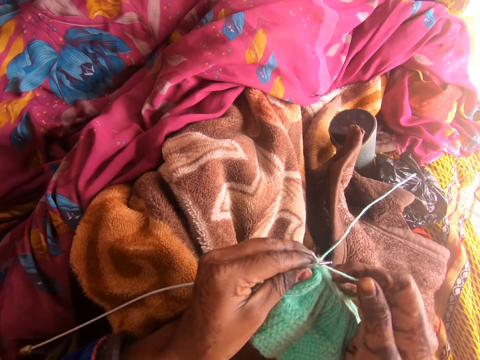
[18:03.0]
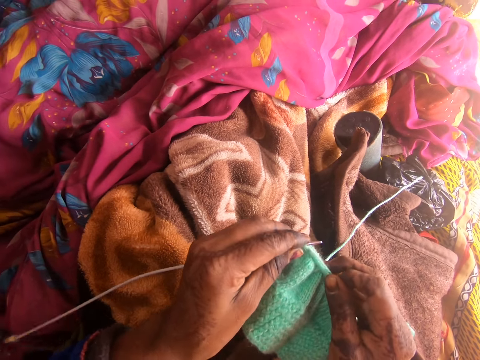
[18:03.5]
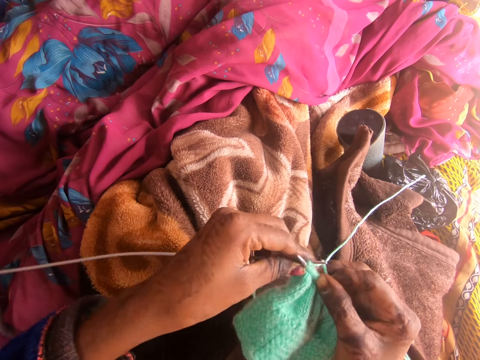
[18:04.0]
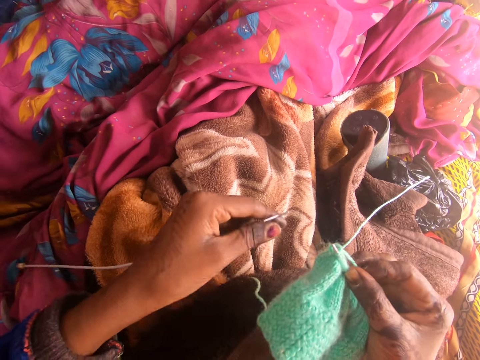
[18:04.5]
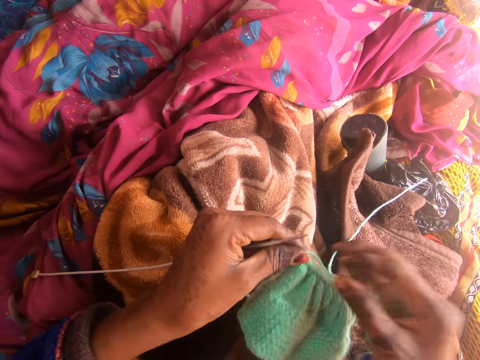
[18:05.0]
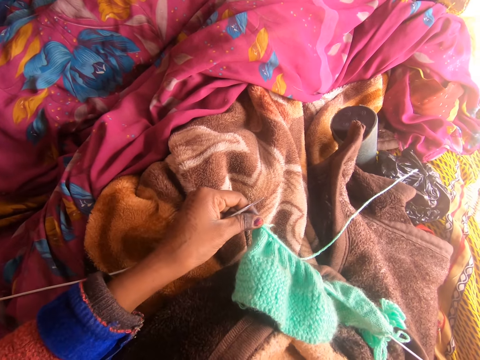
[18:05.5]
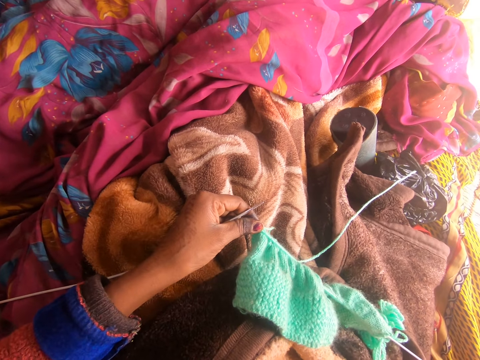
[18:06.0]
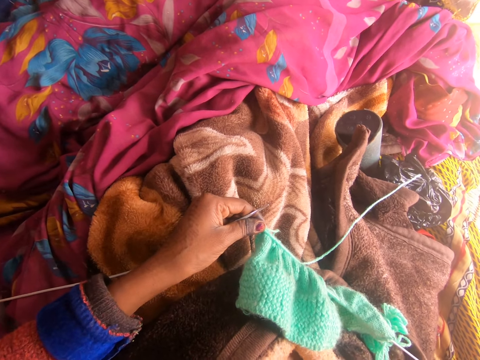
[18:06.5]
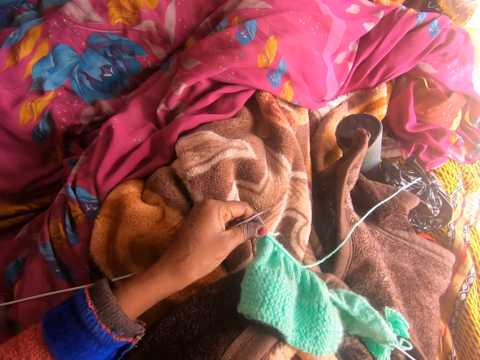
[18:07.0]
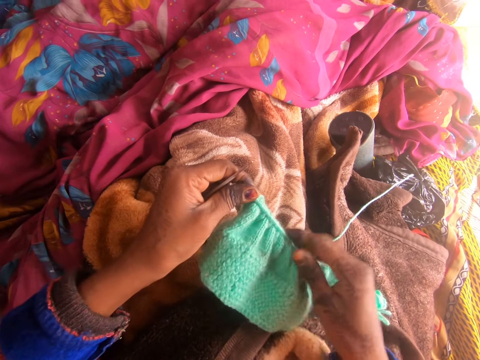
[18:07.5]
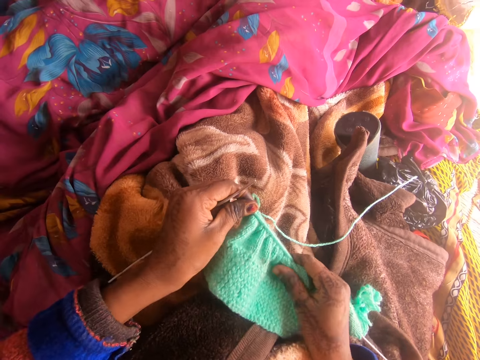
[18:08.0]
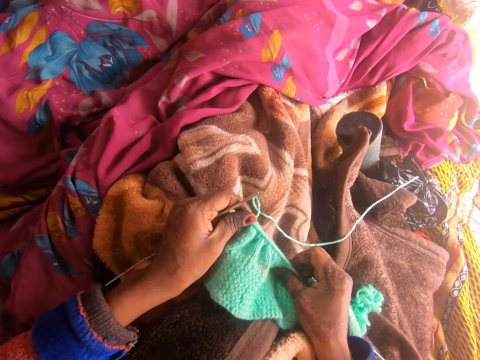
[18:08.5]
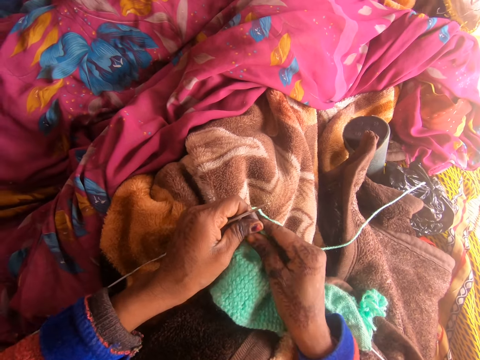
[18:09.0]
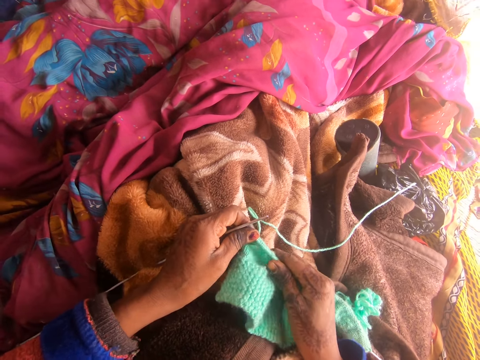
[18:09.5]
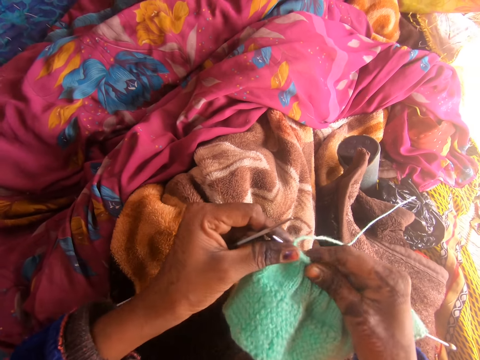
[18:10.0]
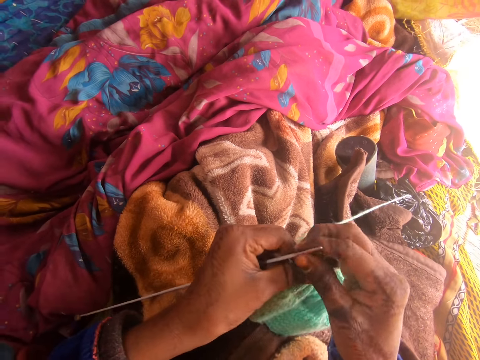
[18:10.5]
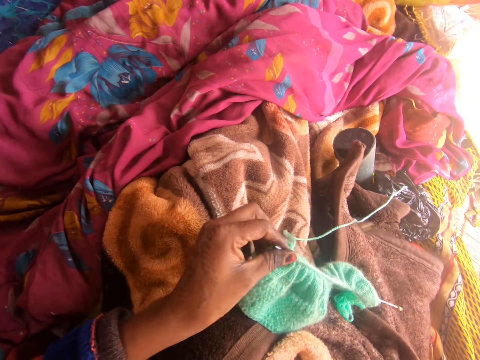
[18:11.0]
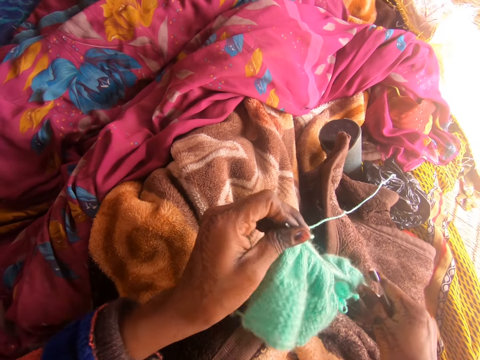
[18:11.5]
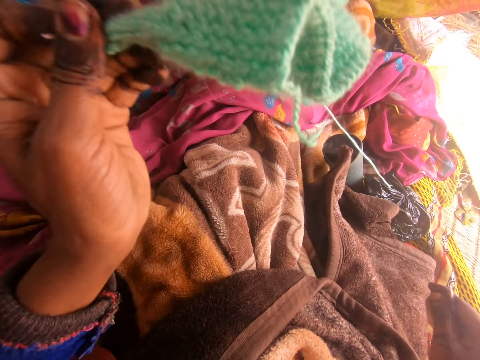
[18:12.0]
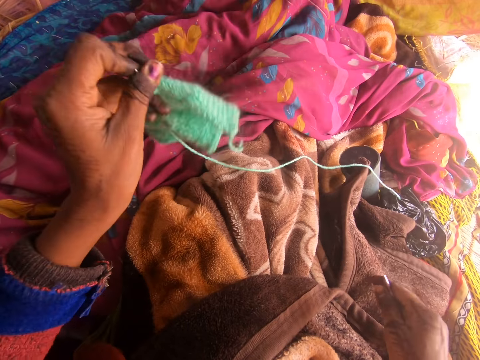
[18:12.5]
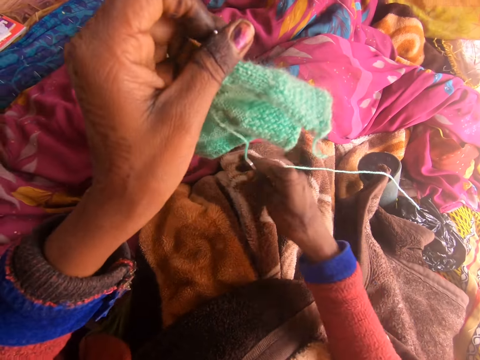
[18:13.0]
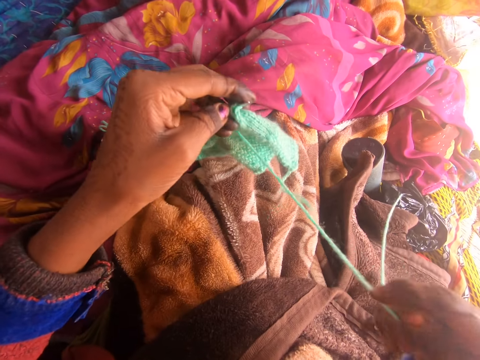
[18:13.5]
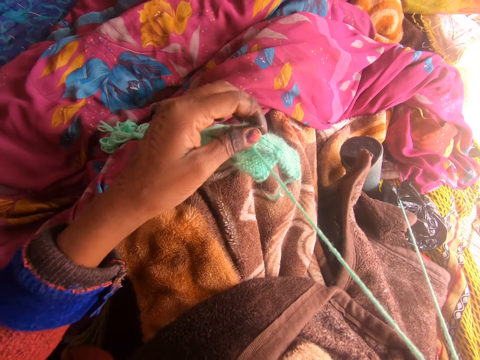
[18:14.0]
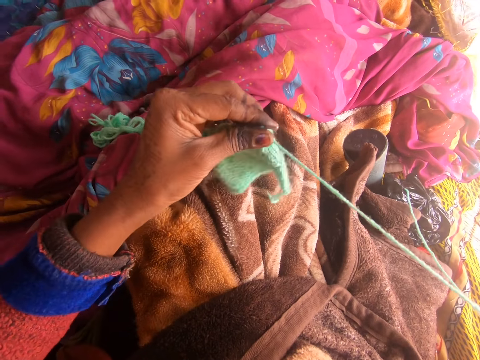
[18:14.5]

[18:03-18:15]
The camera wearer pulls the knitting needle from the yarn with her left hand. She gazes around. She holds the tip of the yarn with her left hand. She sews using the yarn and a crochet. She adjusts the yarn on the knitting needle with her right hand. She pulls the yarn down the knitting needle with her right hand. She pulls the knitting needle from her left hand. She raises the yarn up with her left hand.

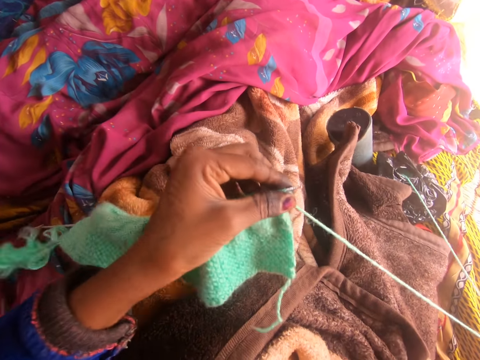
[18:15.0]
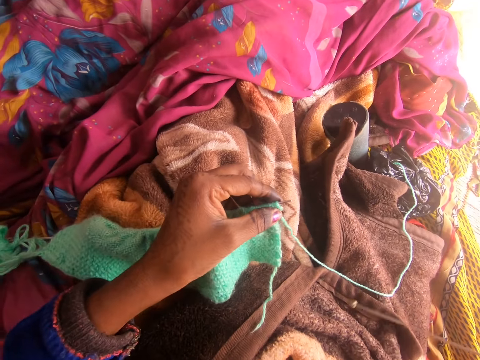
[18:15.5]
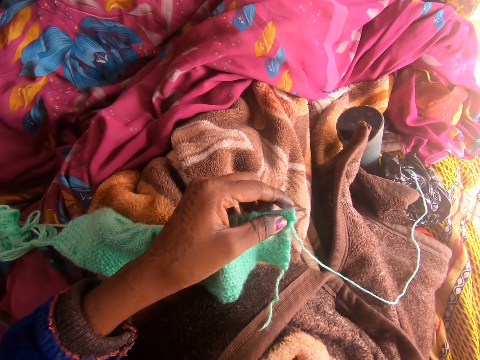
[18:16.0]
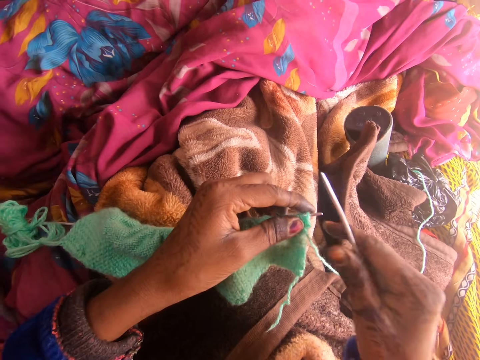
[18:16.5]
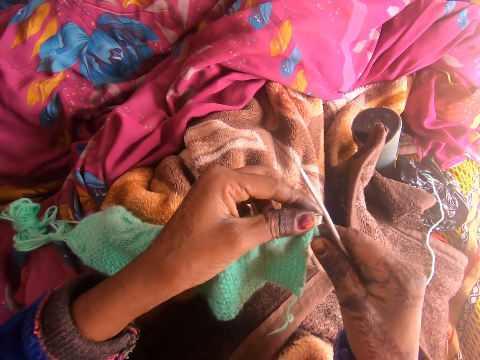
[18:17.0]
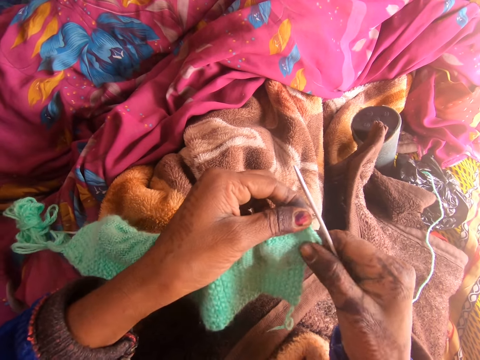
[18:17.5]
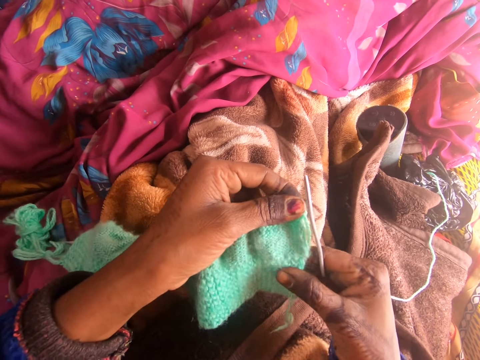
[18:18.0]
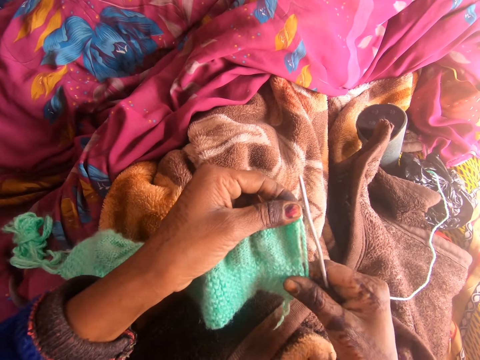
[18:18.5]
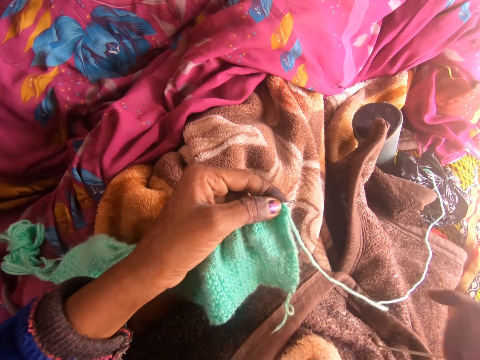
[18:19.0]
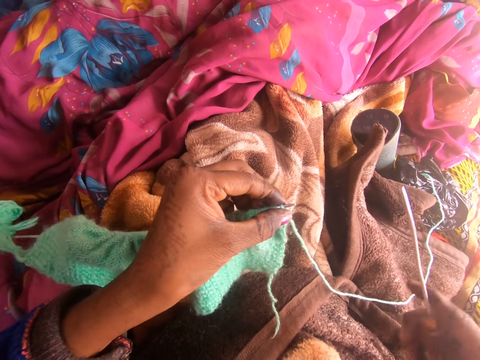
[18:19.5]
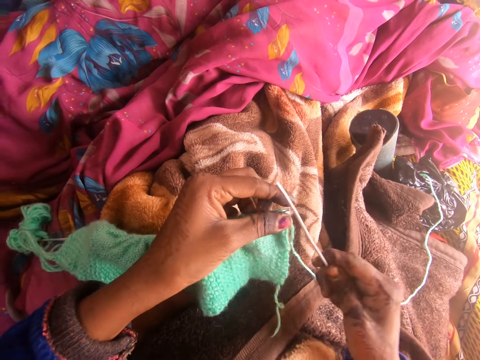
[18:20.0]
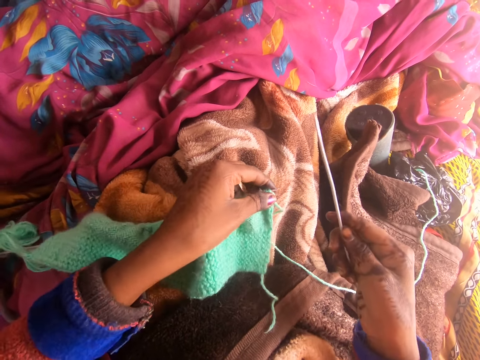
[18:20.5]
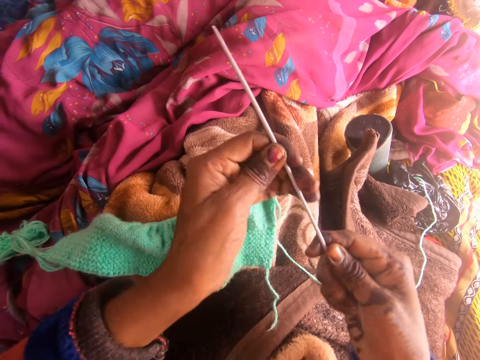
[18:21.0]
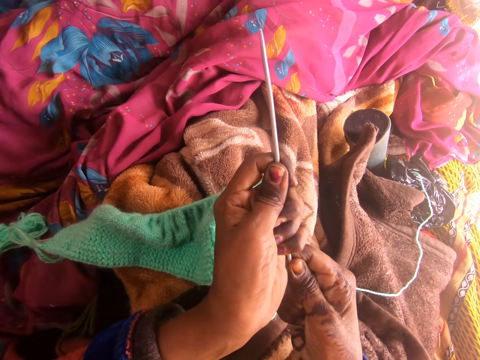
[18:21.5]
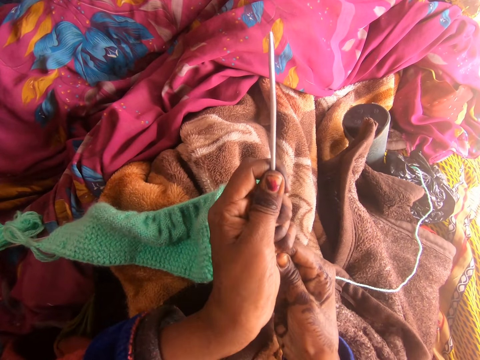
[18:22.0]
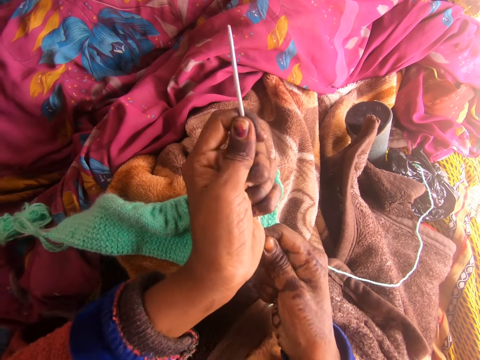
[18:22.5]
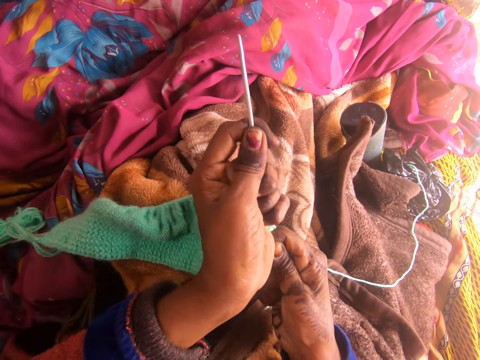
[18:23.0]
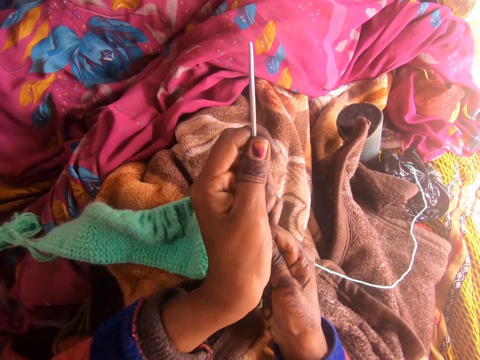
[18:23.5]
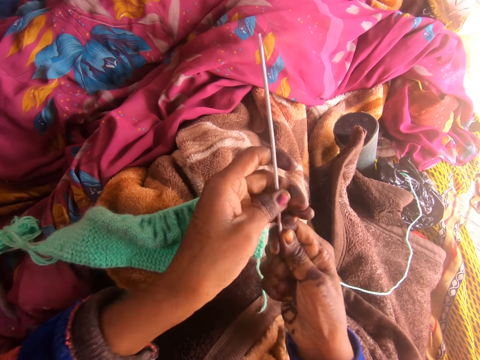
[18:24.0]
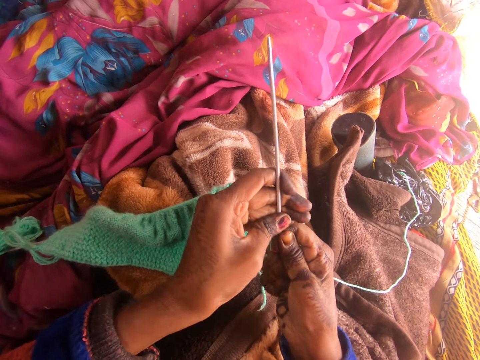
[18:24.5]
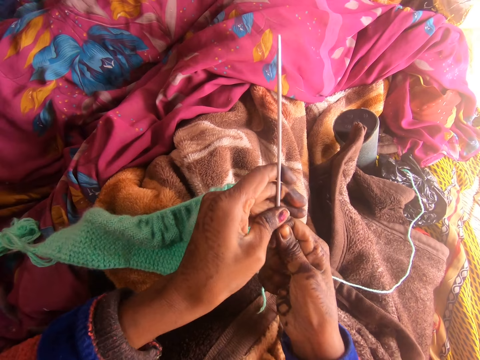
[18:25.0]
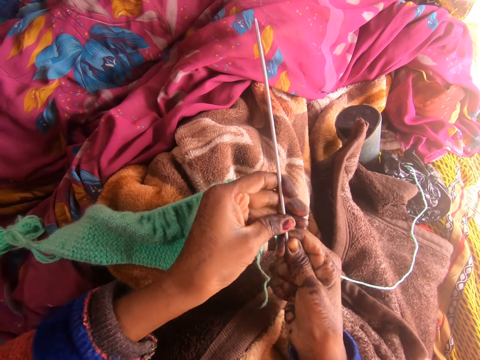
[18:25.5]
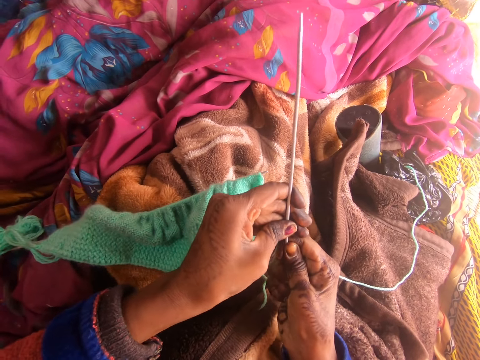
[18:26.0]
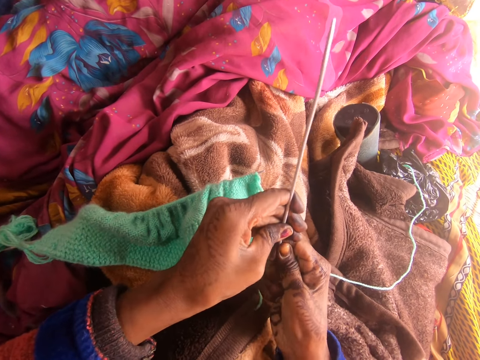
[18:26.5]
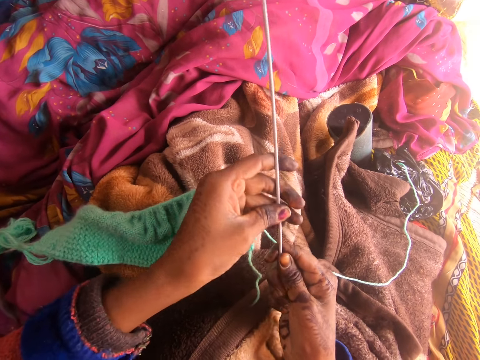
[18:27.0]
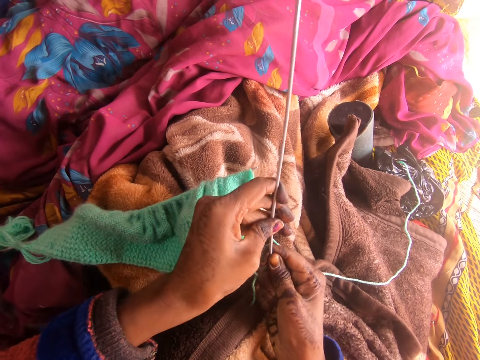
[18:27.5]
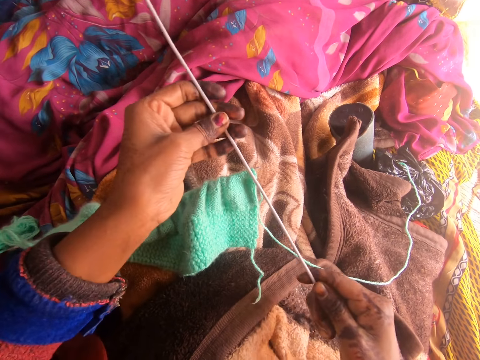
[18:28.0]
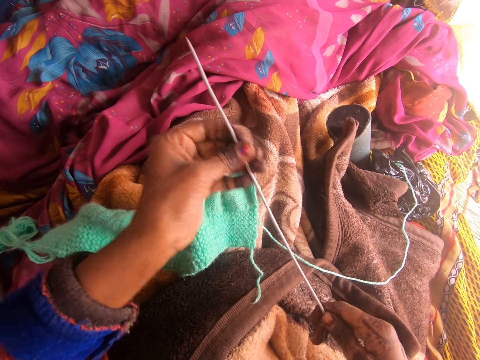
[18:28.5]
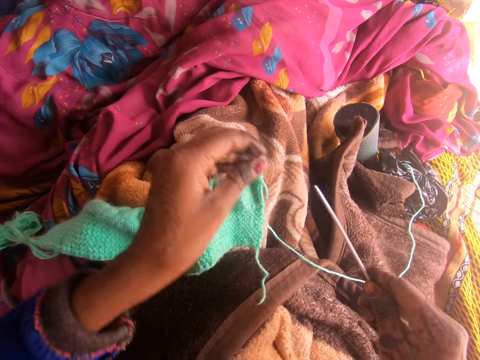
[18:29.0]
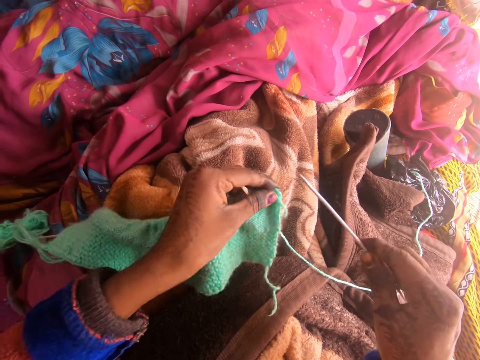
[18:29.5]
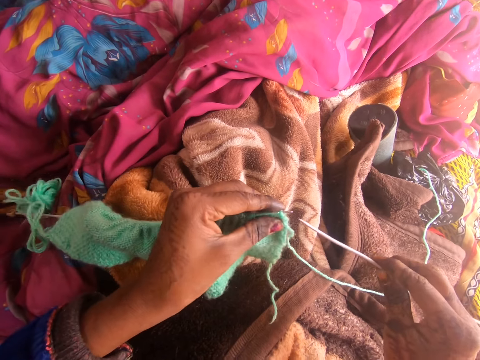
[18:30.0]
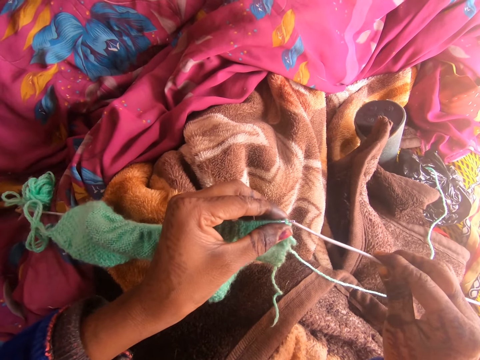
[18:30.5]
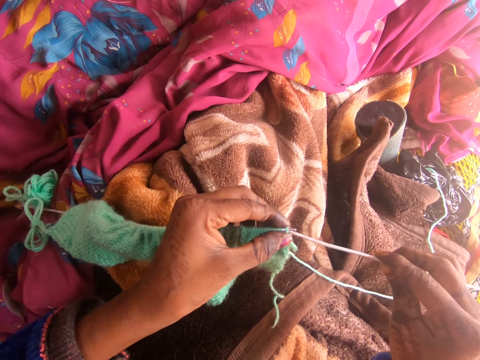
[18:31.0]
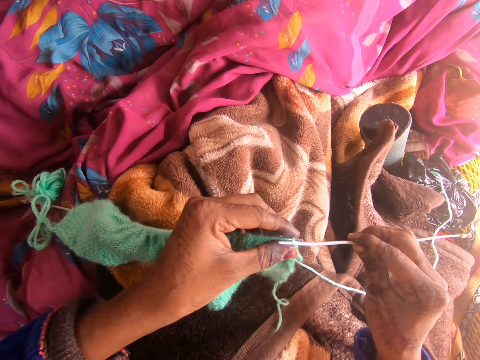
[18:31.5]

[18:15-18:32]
The camera wearer sews using a yarn and a crochet. She straightens her knitting pin with both hands. She interacts with the woman. She sews using the yarn and the crochet.
